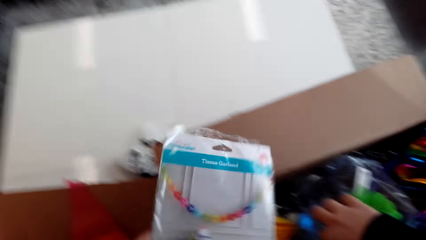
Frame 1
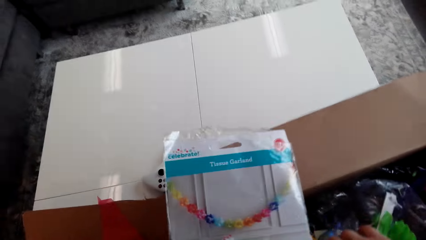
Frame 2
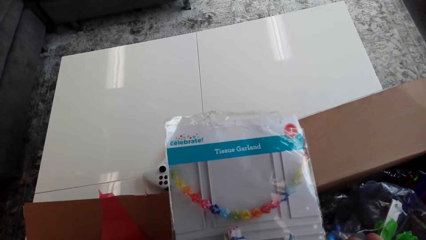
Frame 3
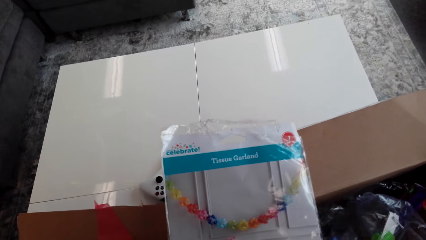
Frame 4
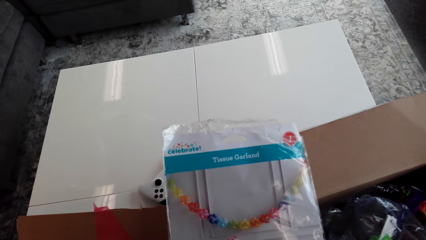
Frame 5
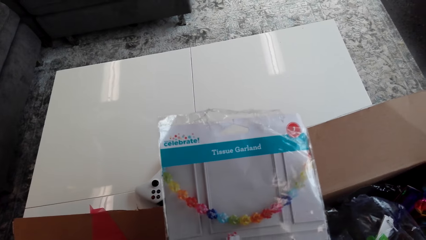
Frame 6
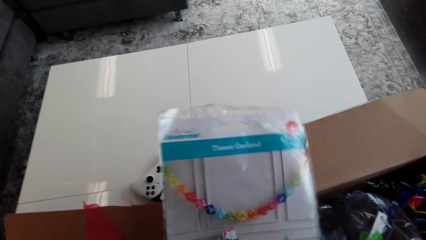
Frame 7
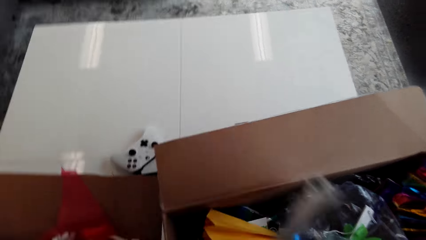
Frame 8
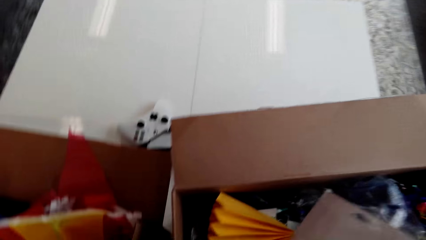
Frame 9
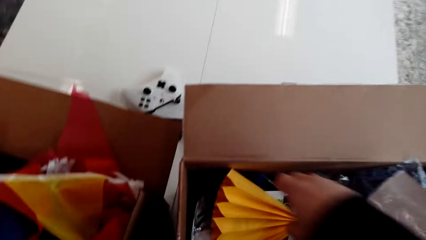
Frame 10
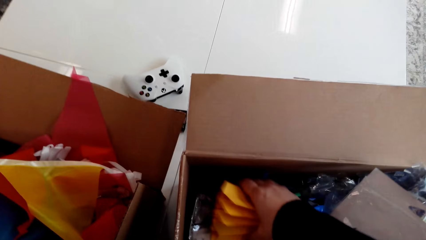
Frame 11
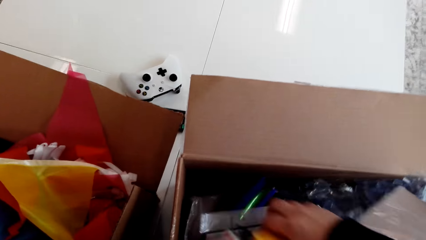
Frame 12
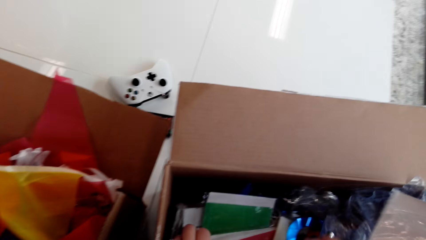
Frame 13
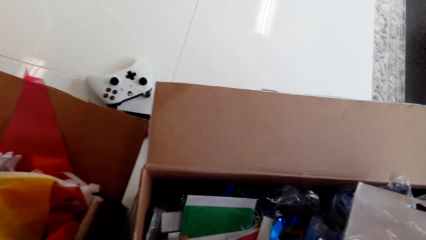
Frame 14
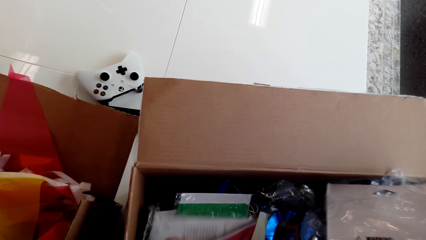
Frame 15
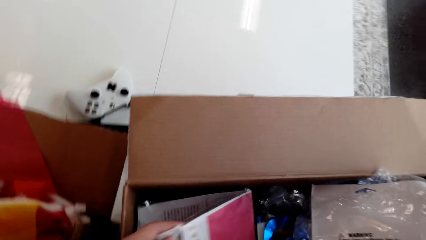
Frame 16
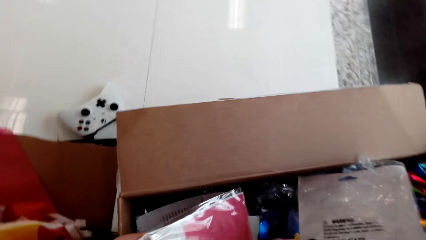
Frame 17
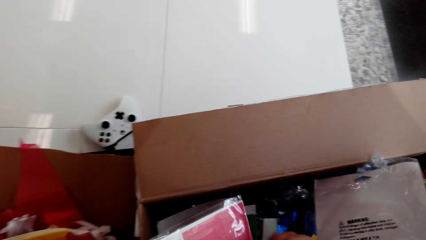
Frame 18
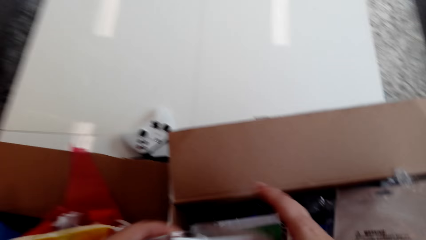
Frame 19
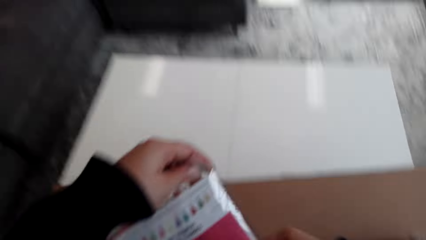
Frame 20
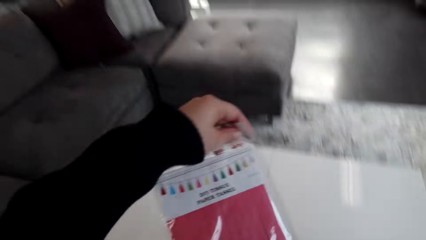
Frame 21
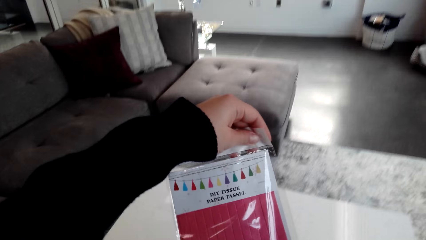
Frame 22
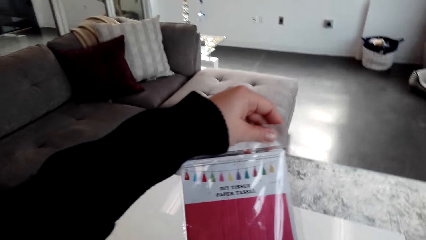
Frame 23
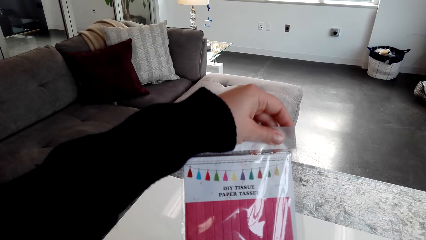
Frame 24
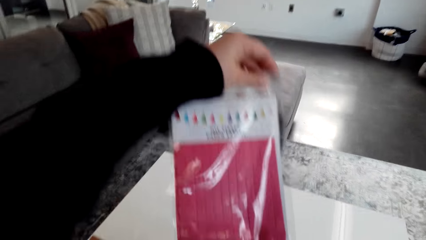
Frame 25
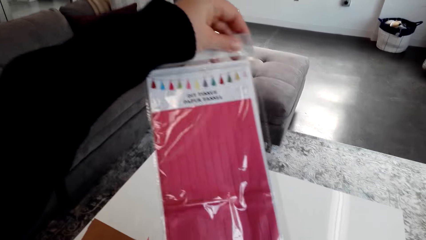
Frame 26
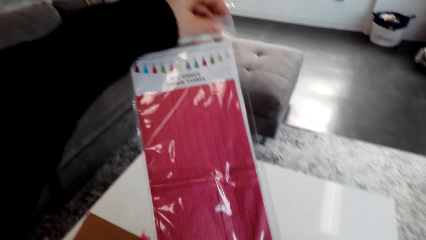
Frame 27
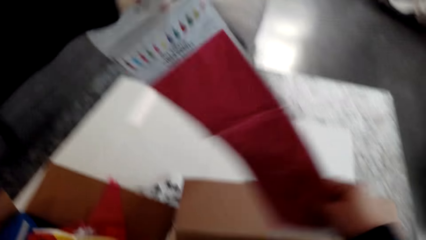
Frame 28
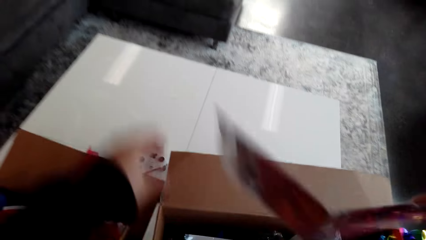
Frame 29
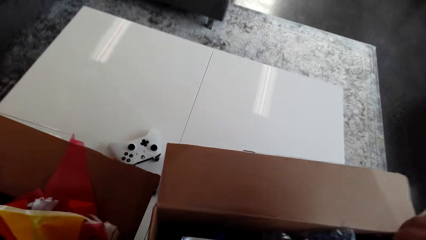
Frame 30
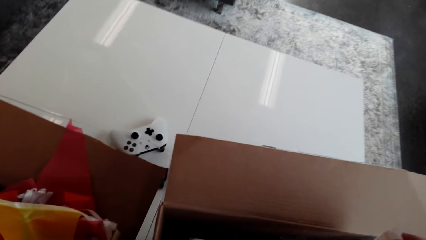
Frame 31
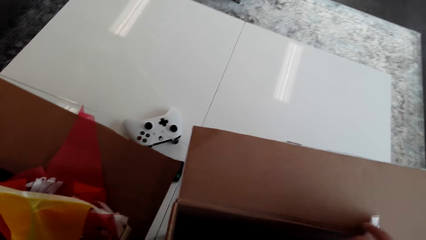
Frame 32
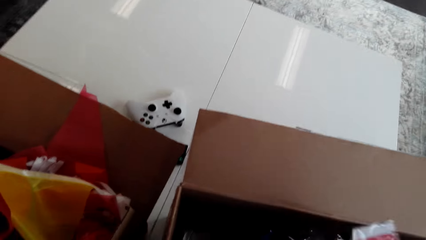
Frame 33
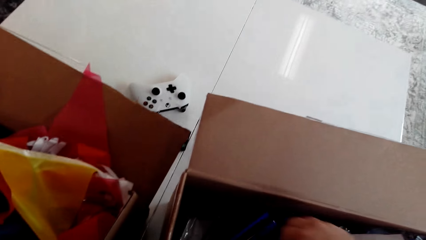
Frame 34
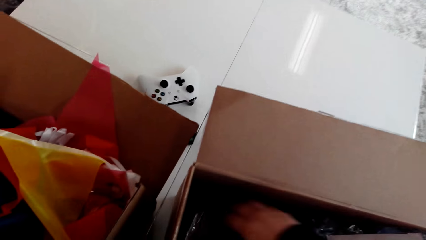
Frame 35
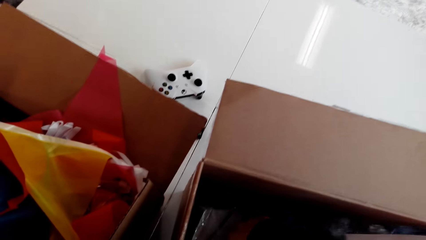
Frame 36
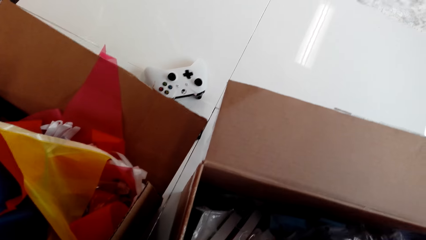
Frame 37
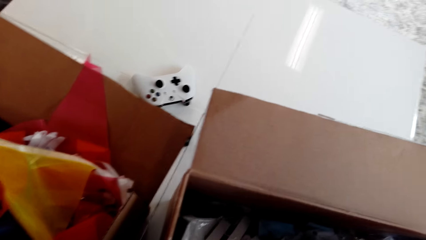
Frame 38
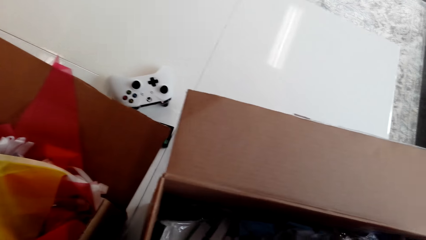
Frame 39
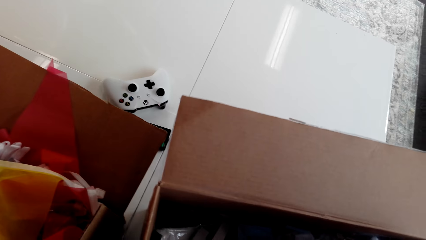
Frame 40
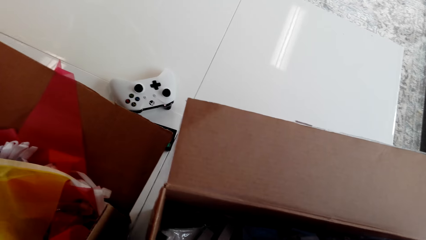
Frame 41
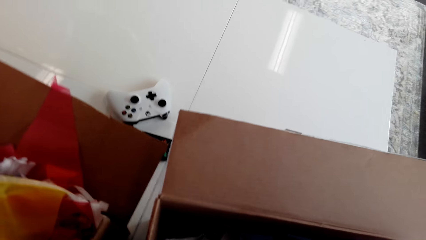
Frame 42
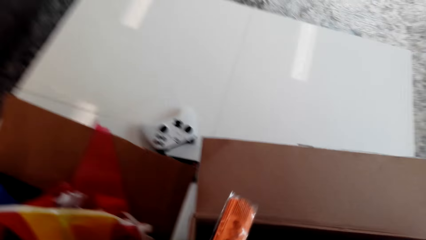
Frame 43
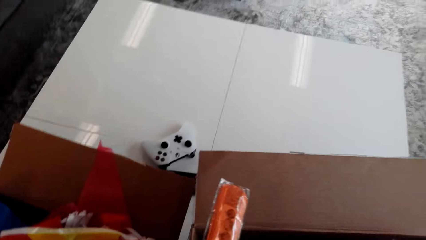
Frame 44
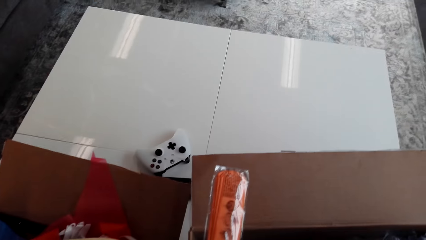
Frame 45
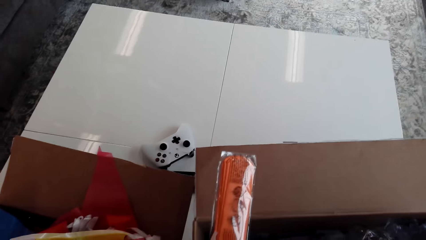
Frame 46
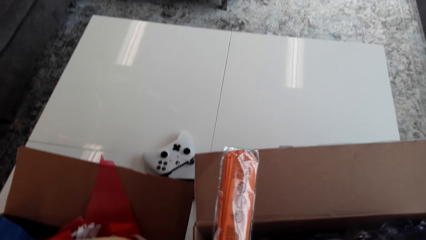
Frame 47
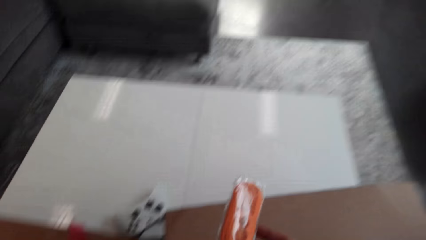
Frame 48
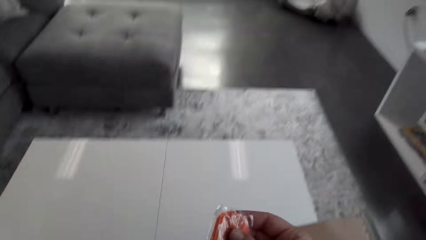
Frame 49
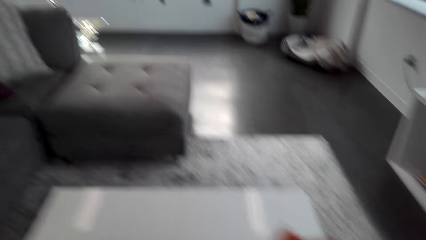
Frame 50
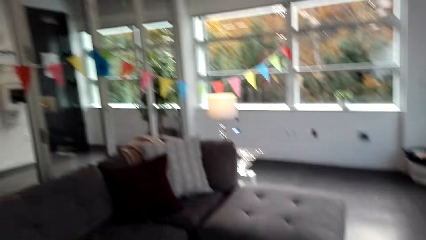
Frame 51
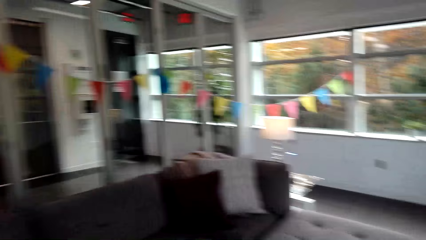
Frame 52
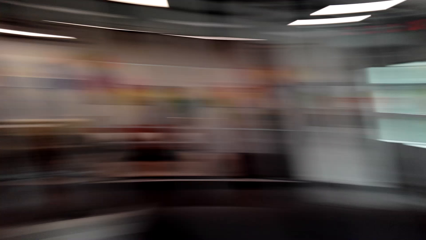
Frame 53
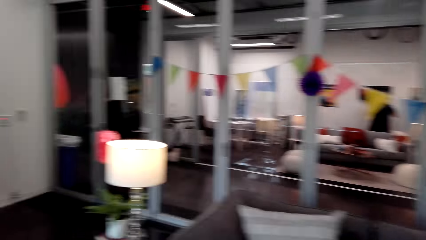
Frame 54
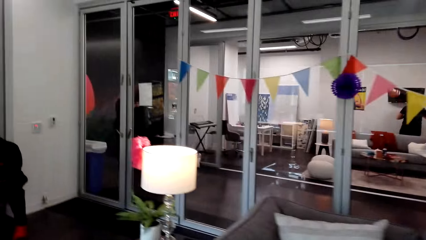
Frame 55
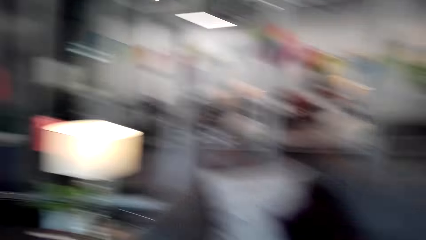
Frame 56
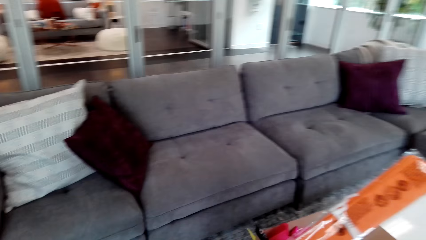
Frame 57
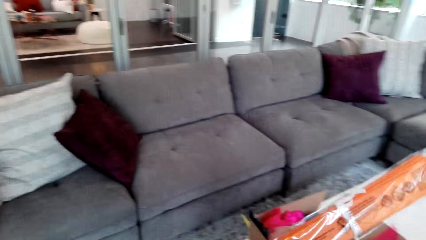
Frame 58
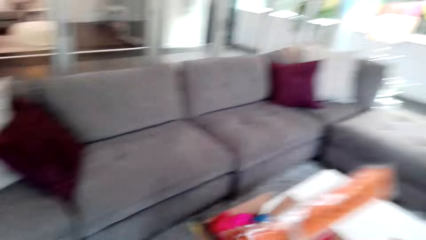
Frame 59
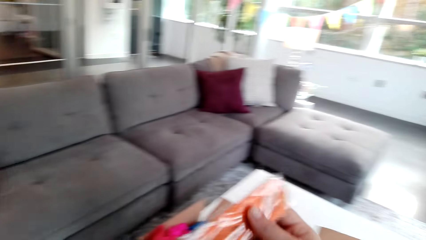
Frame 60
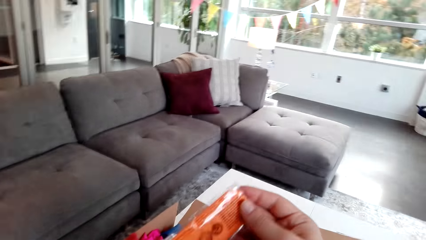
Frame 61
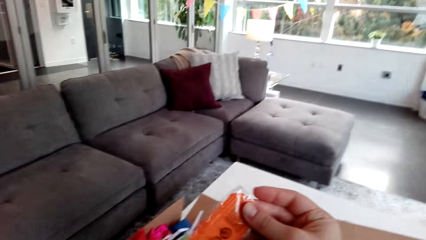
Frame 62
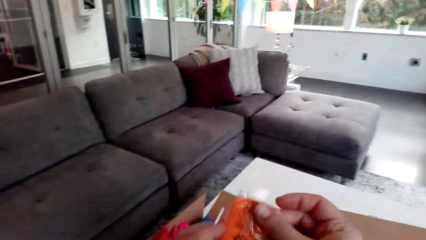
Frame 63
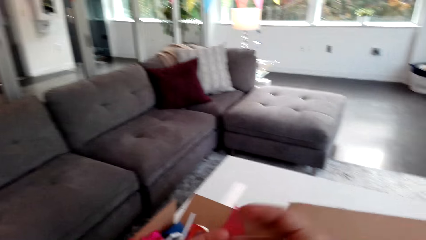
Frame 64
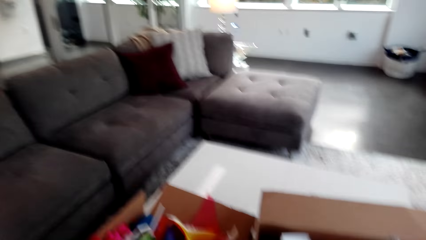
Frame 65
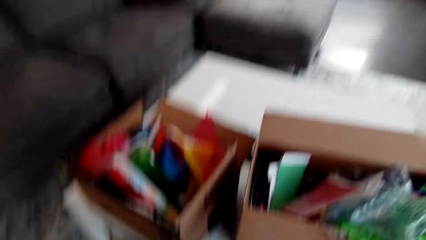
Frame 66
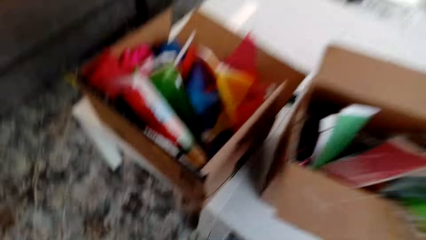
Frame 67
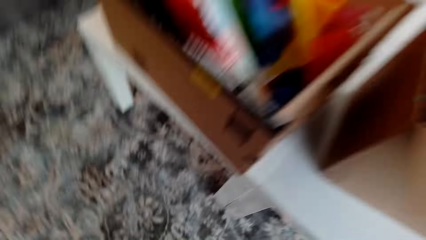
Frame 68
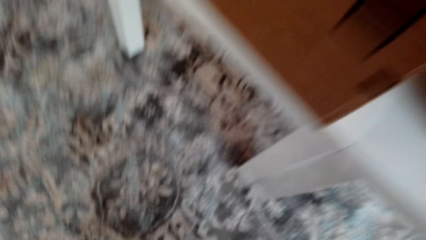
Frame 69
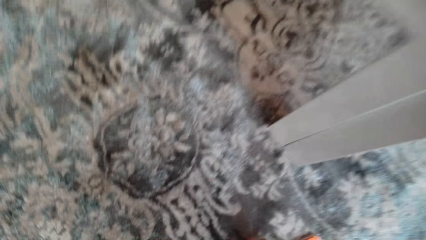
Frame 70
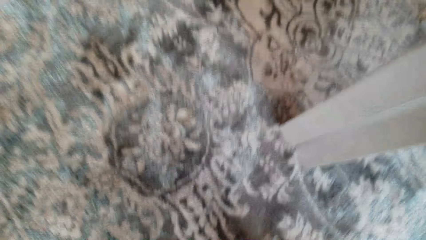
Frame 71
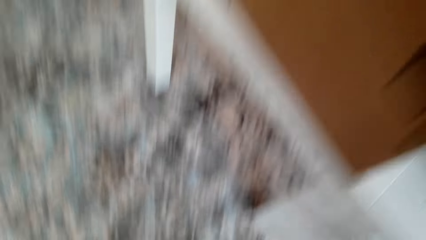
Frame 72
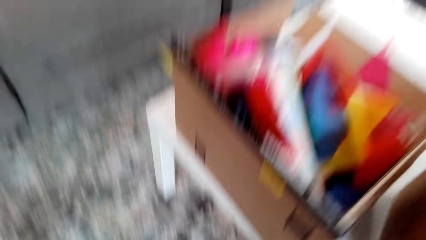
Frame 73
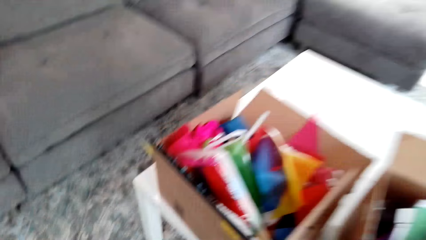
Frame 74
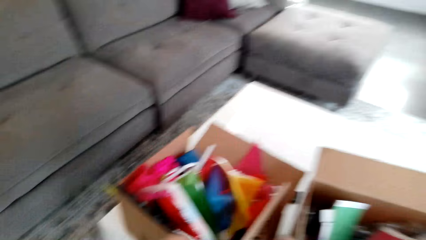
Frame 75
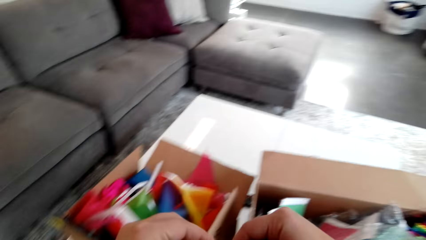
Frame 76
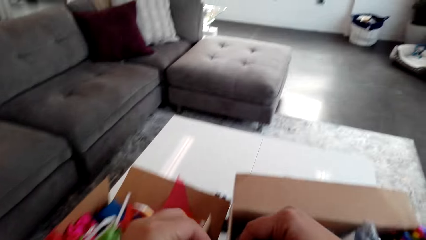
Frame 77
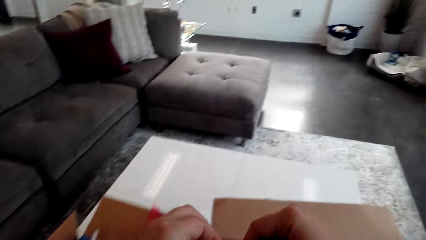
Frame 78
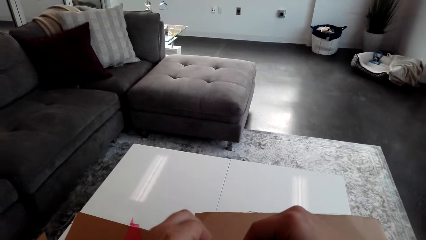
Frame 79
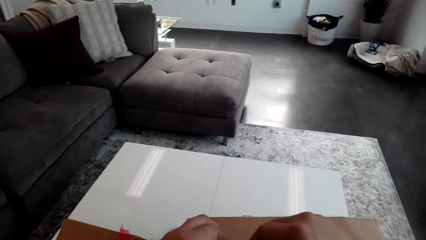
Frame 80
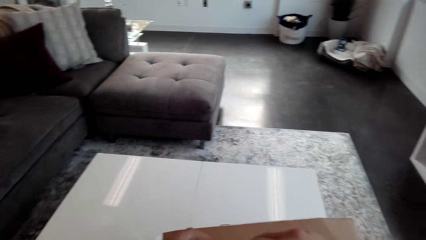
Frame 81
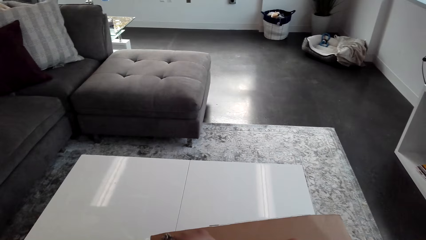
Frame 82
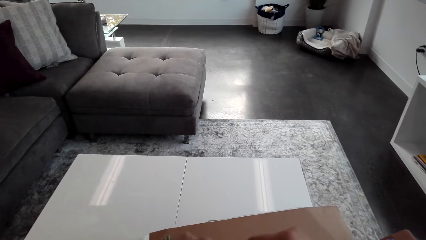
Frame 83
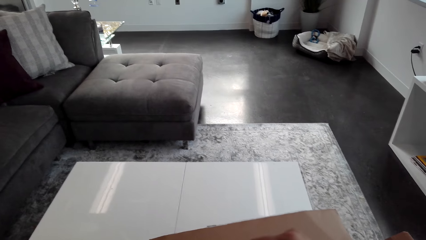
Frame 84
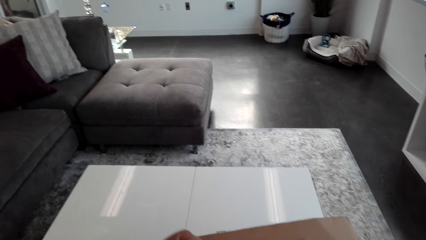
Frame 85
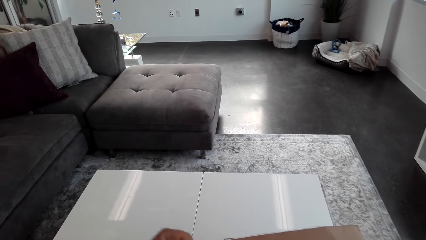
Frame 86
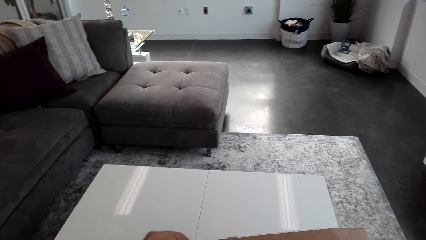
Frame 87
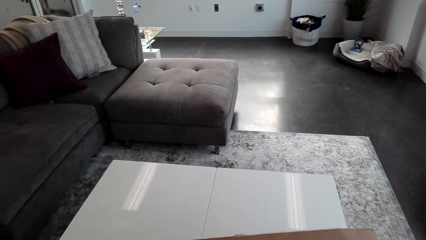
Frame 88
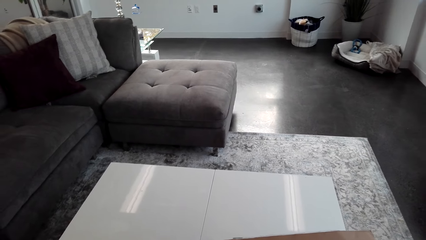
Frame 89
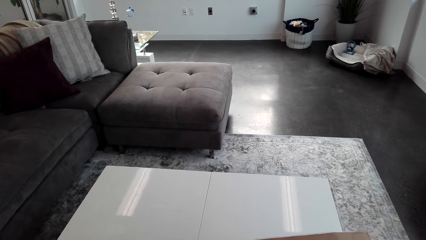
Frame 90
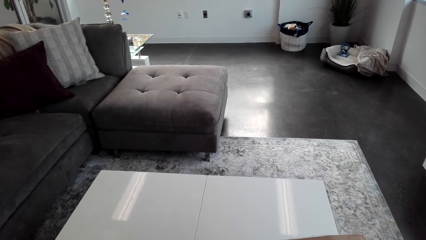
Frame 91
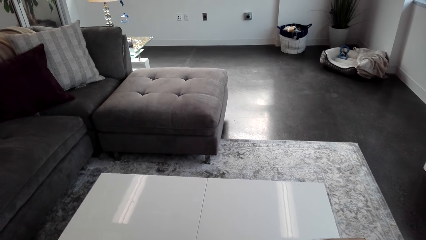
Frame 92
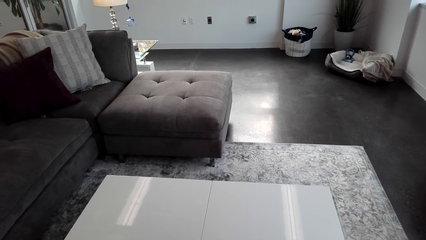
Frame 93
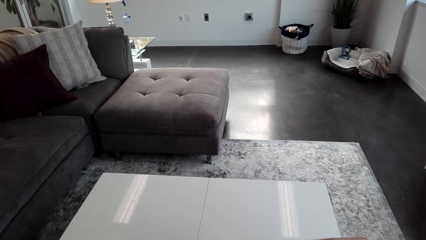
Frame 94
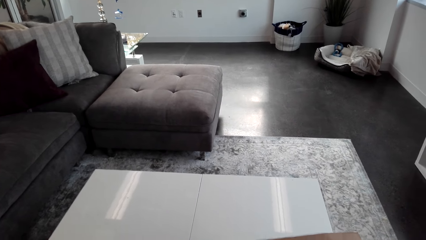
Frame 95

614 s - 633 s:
The camera wearer holds a packet of ribbon on the hand. They put the packet of ribbon inside the box. They arrange the ribbons in the box. They hold the packet of ribbon on the hand. They put the packet of ribbon inside the box. They arrange the ribbons in the box. They pick the packet of ribbon. They pick a flower. They open the packet of the ribbon. They tear the paper.
